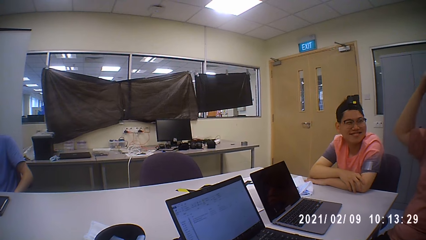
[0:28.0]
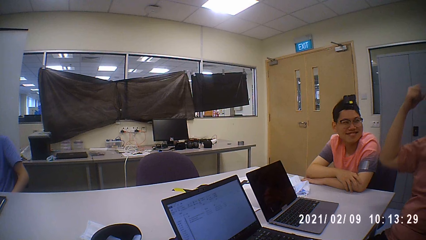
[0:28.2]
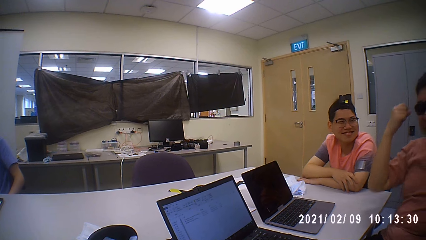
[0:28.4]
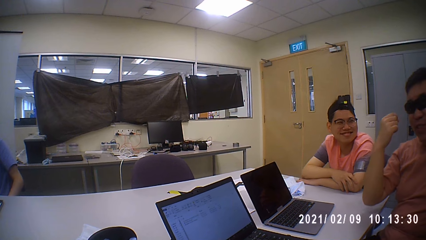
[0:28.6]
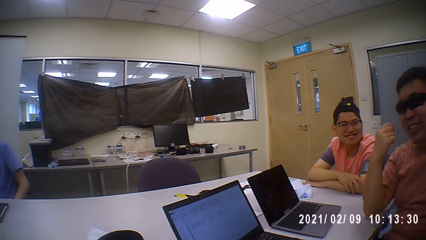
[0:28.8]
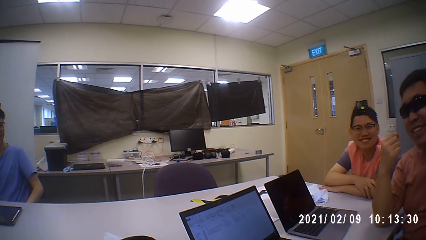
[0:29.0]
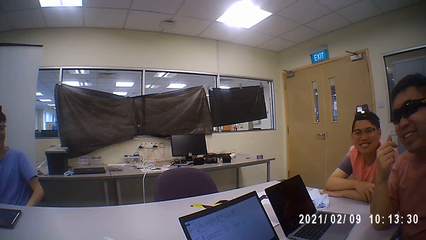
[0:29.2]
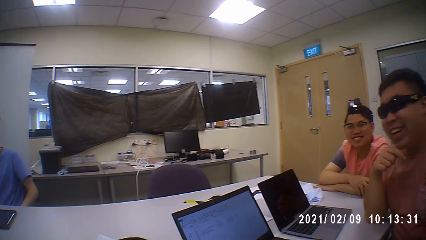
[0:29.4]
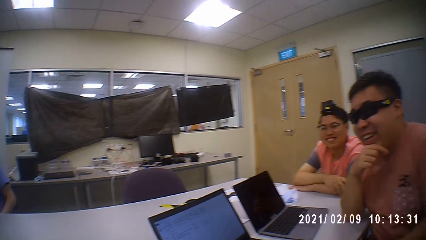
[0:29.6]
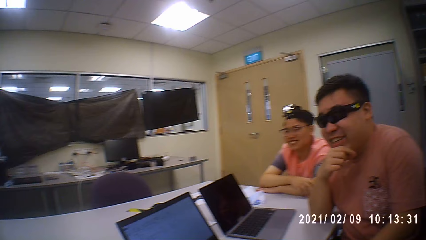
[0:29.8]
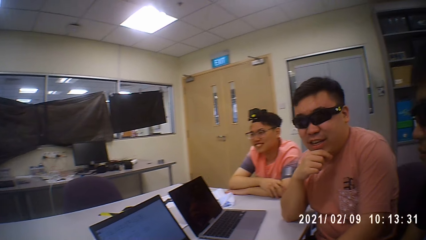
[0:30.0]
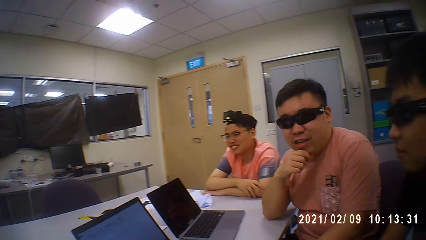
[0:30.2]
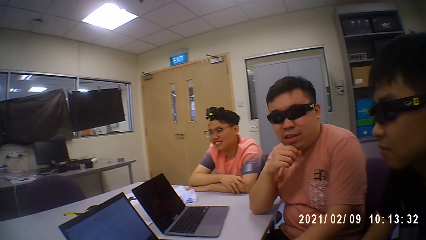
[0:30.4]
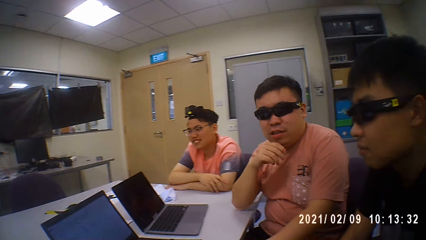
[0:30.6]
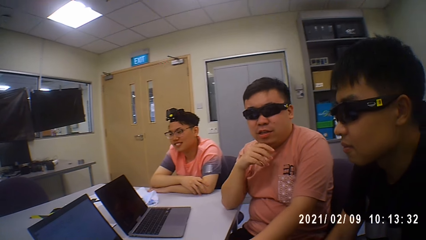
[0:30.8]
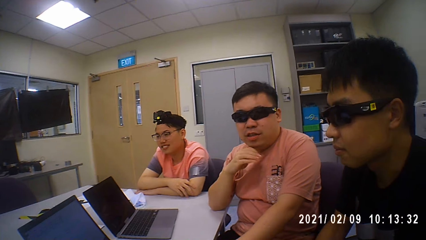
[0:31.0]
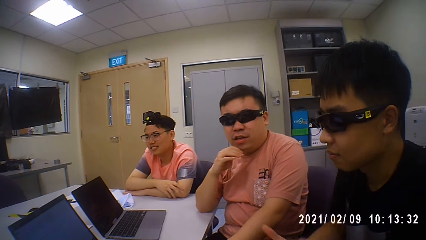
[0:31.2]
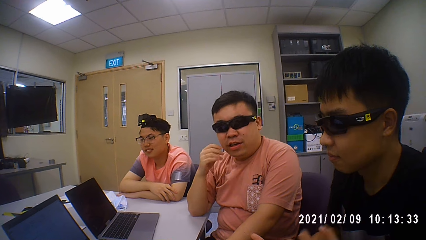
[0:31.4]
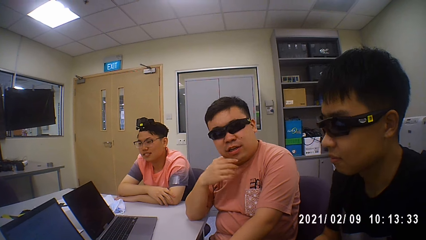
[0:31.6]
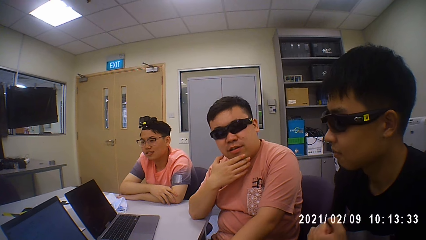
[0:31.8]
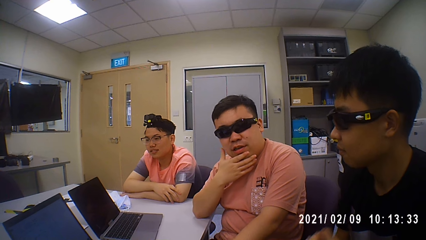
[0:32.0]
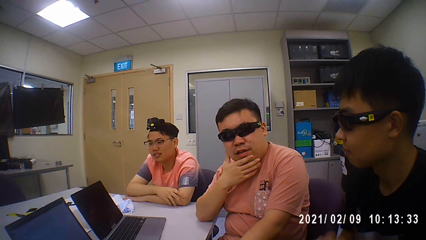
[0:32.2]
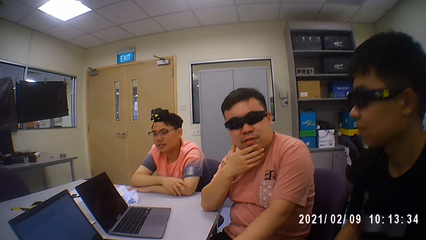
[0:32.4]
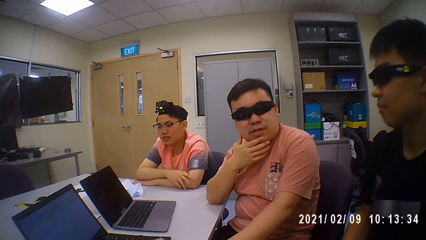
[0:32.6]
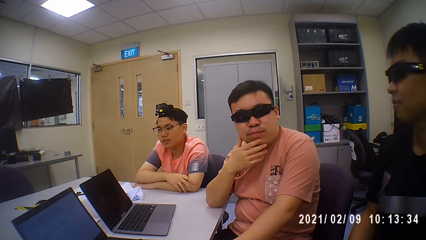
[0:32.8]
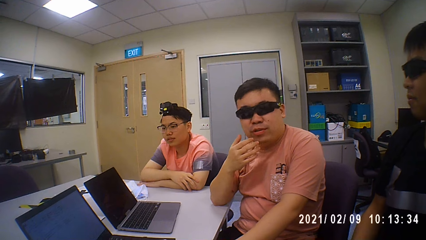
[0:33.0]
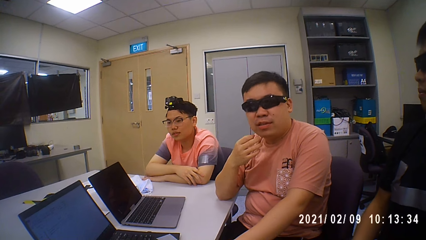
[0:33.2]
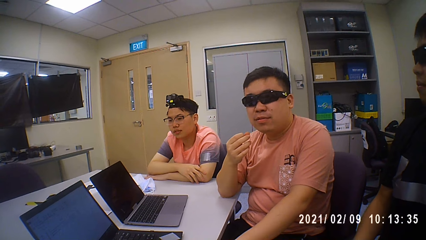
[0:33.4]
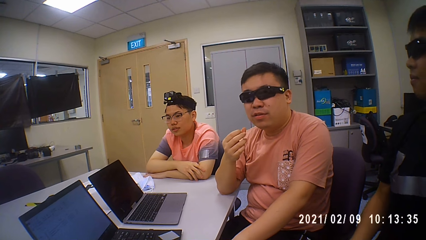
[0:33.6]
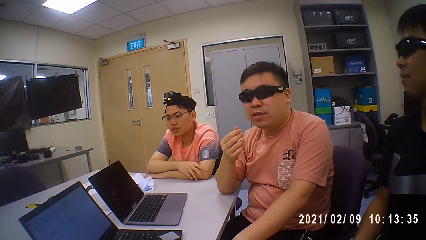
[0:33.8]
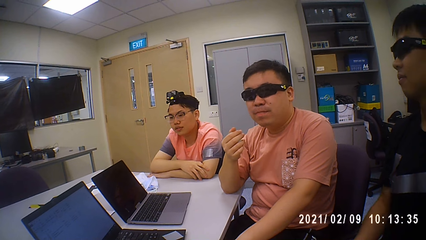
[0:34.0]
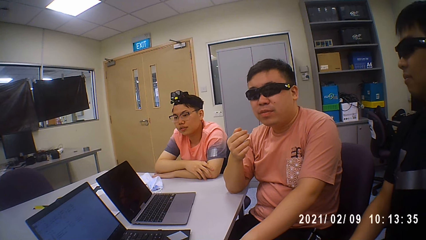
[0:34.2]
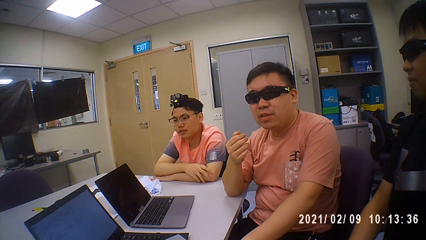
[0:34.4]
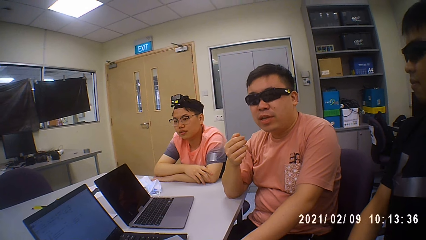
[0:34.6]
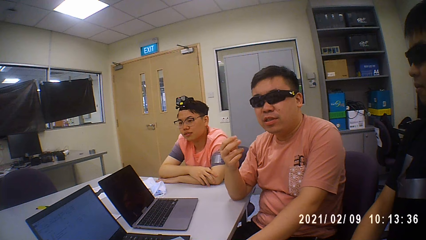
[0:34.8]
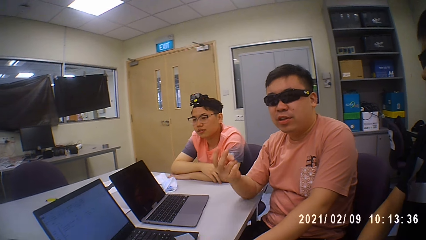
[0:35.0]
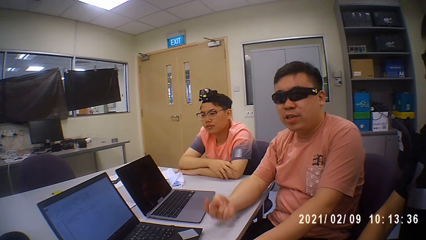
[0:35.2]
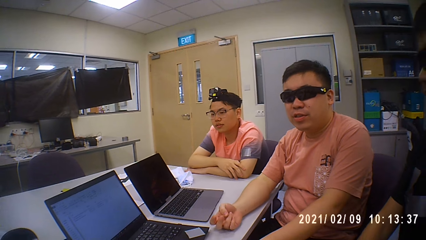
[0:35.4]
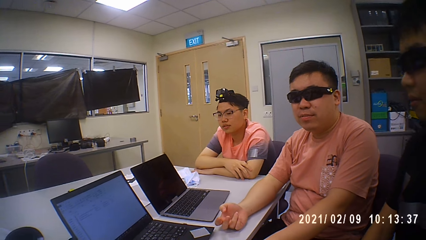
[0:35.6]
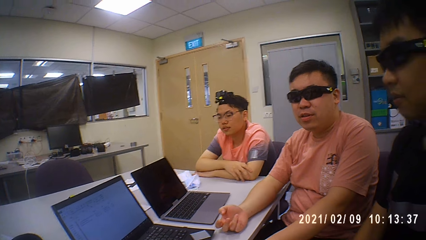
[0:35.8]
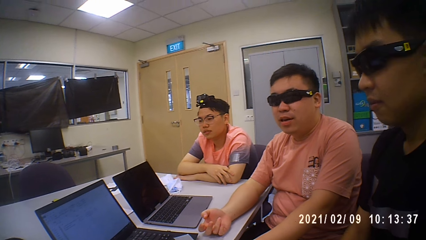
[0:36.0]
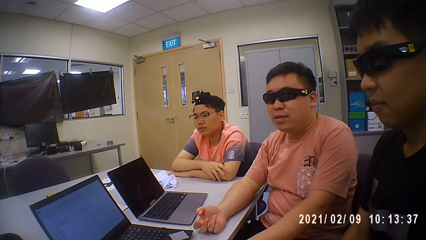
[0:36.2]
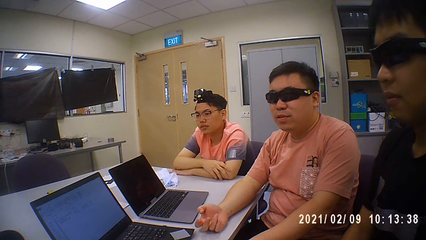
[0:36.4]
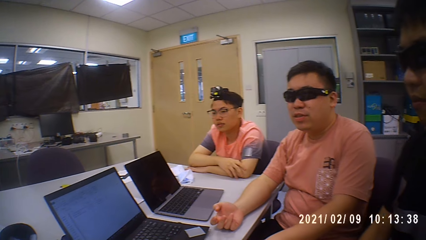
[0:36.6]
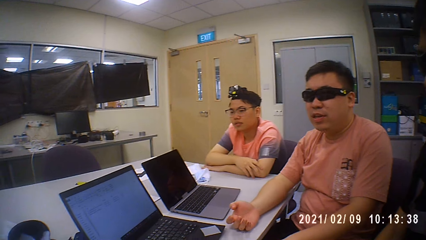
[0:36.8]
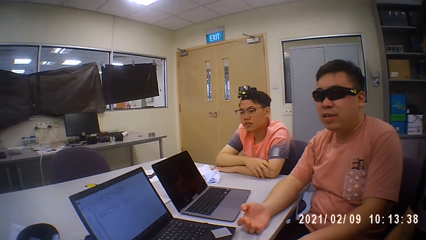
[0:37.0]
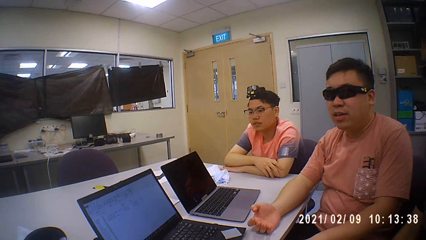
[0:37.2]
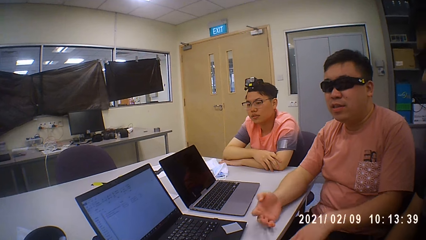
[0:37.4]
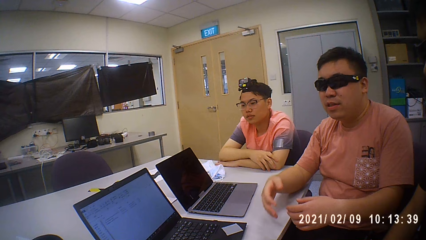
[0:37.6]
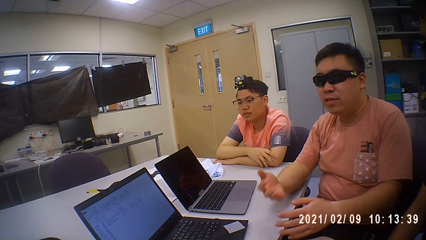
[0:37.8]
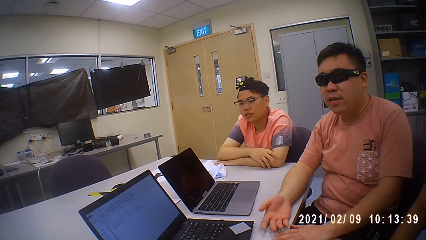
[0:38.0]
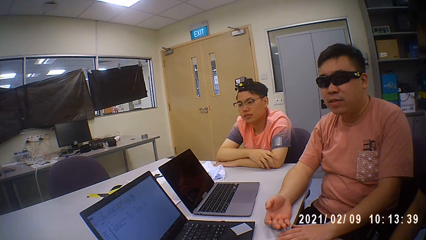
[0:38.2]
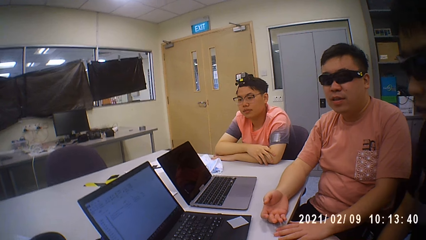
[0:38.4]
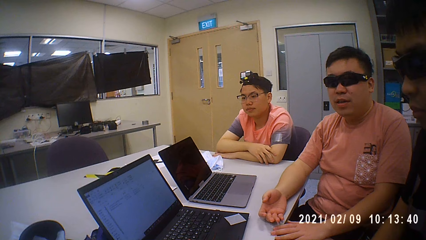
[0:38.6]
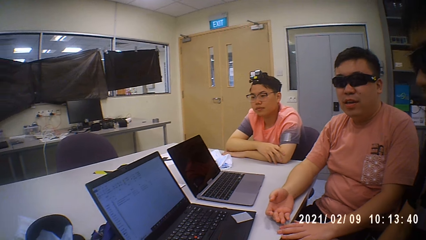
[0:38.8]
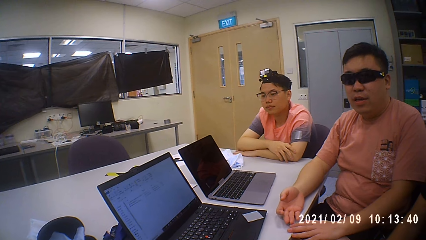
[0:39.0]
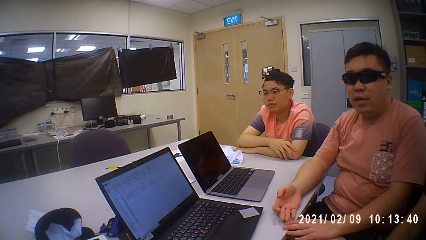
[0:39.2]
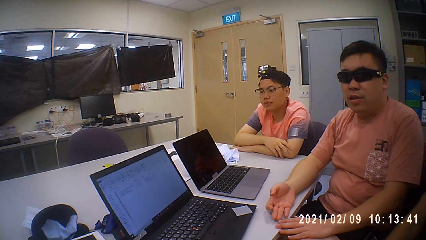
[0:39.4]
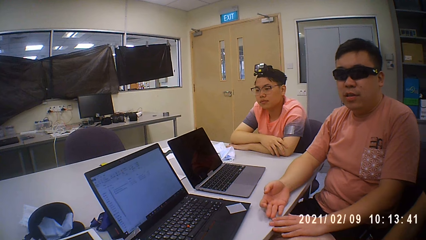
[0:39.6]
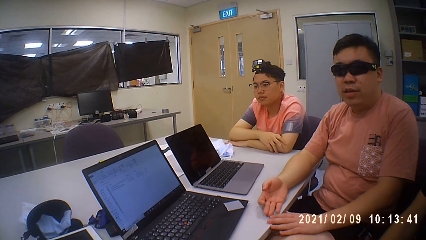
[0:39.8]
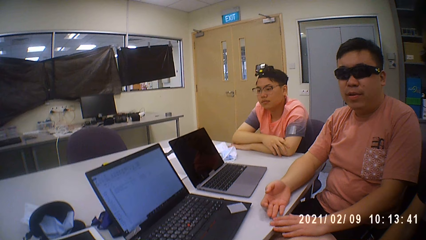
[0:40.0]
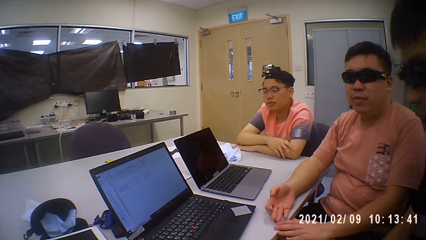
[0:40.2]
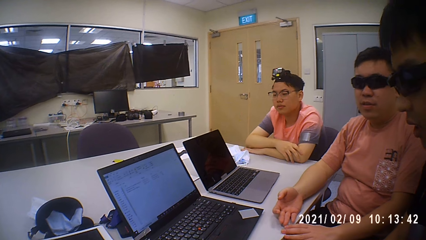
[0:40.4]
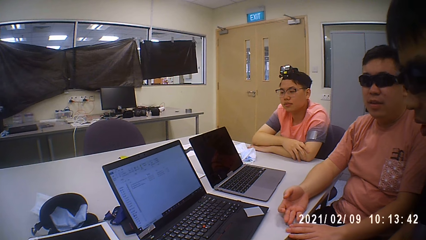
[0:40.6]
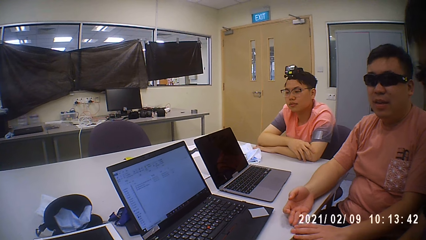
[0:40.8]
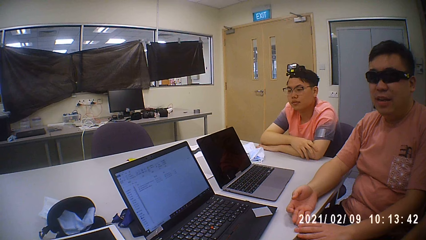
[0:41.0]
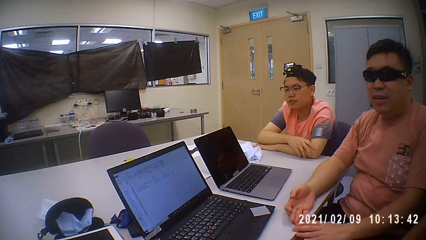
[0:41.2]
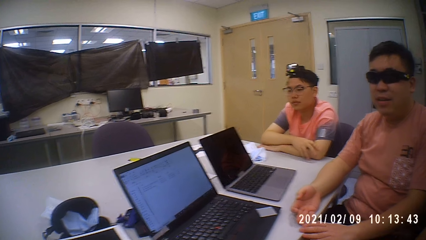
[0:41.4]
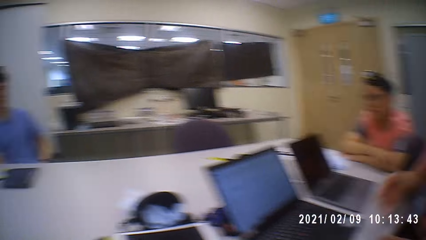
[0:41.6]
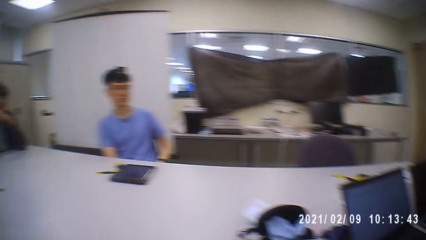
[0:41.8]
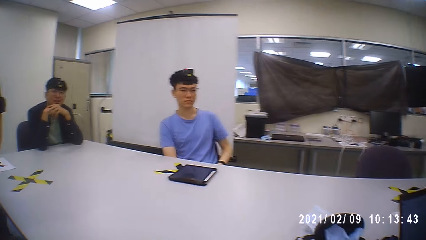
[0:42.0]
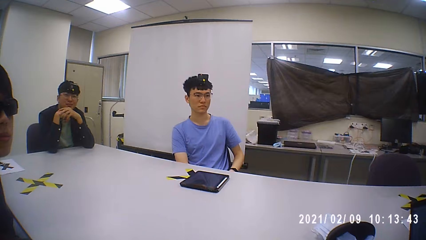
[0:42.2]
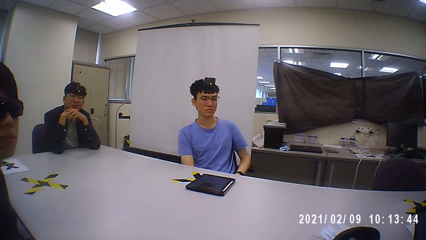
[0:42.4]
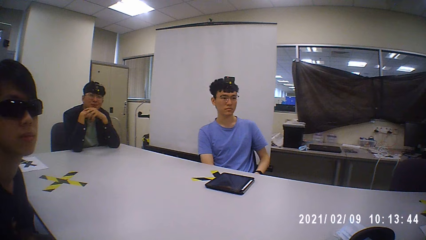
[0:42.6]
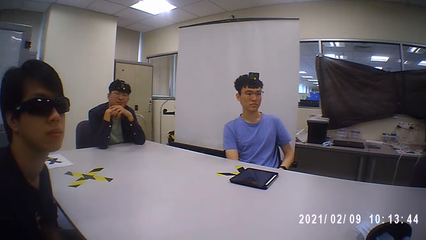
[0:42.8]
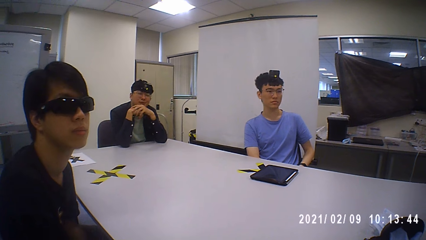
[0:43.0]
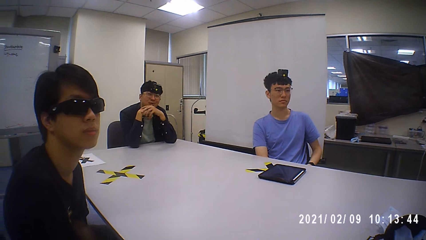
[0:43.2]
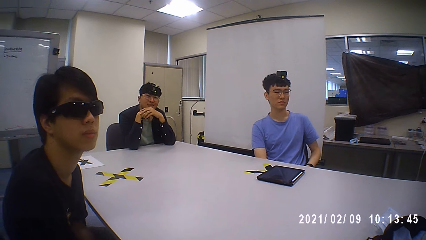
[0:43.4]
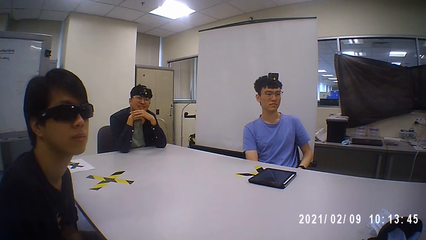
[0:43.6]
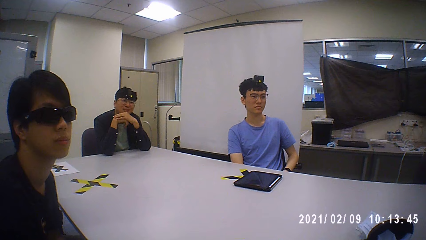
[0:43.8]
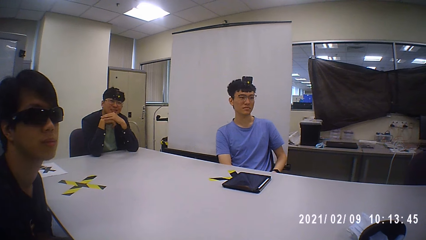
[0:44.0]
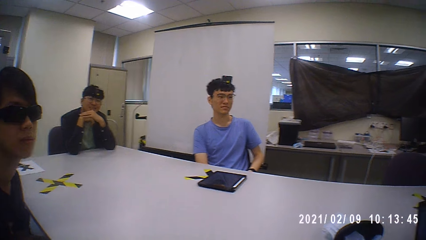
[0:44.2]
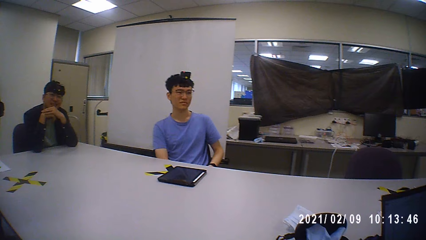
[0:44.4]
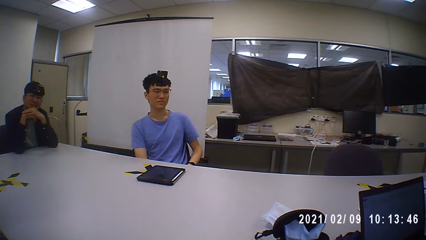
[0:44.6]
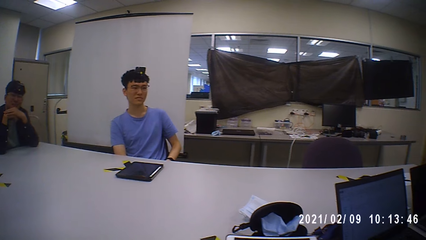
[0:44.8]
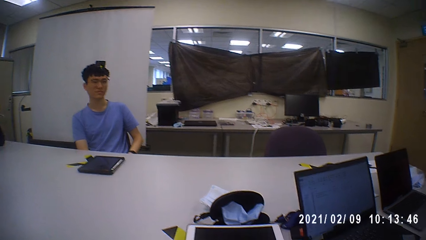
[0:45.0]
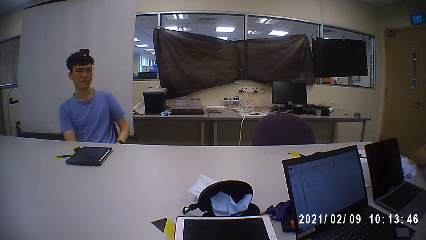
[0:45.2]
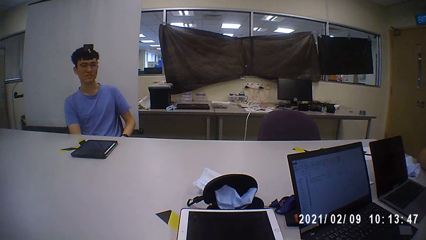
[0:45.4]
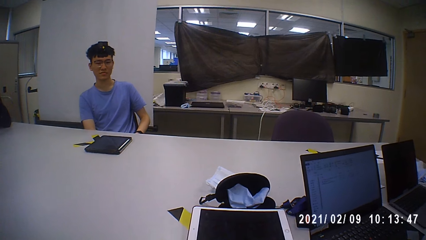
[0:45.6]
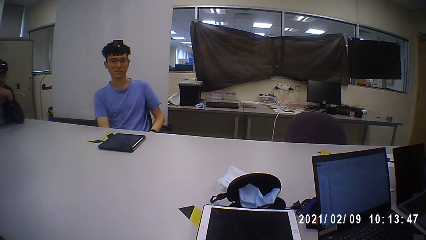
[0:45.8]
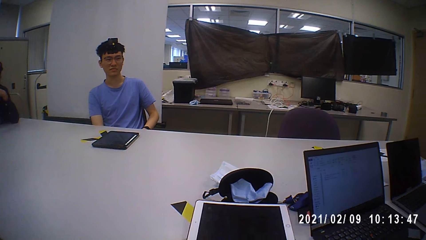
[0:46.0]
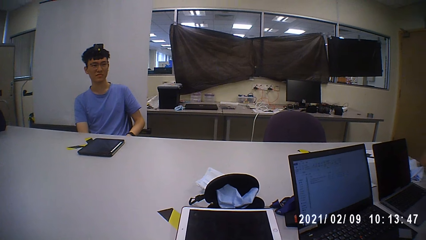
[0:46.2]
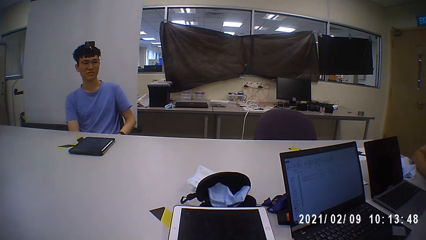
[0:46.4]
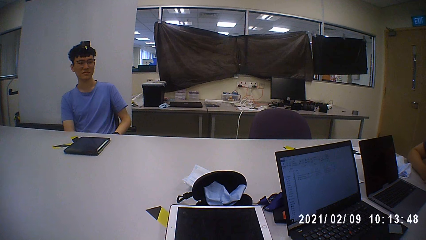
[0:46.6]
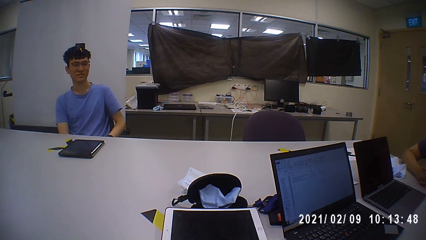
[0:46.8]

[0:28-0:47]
A man makes a joke. The man touches his face. The man explains something. The man makes his suggestion. The camera wearer looks around the room. Someone turns the camera around to the other side.
